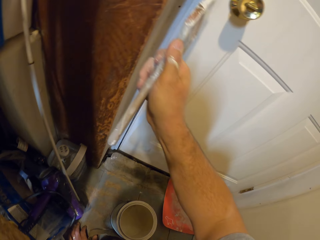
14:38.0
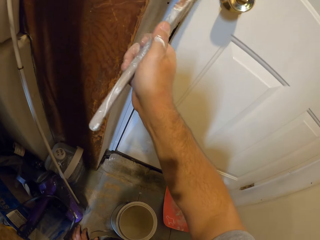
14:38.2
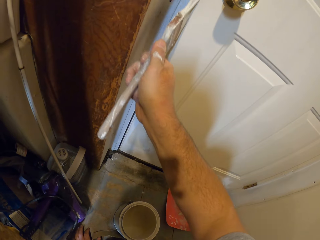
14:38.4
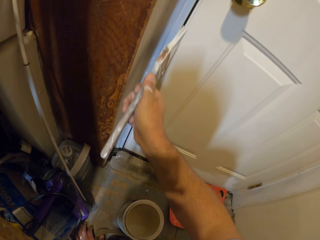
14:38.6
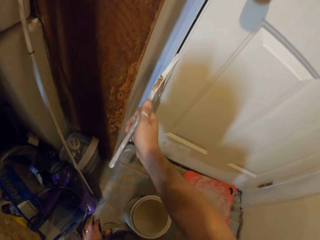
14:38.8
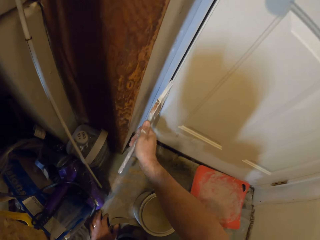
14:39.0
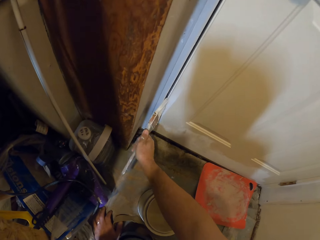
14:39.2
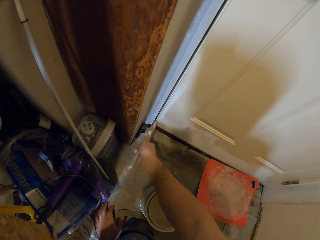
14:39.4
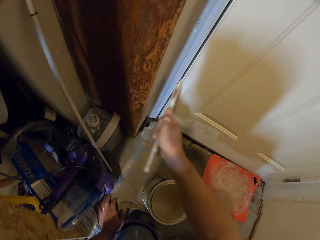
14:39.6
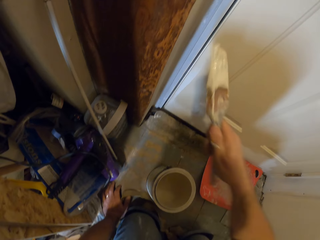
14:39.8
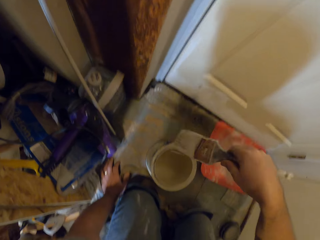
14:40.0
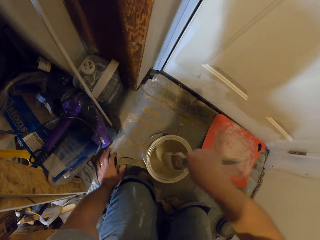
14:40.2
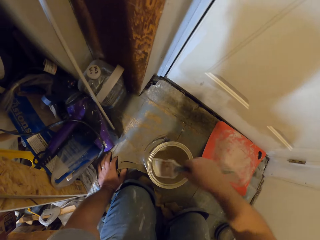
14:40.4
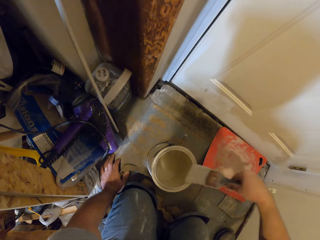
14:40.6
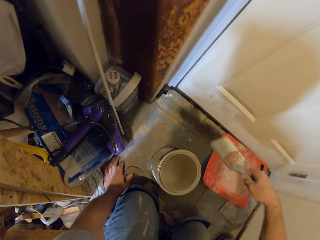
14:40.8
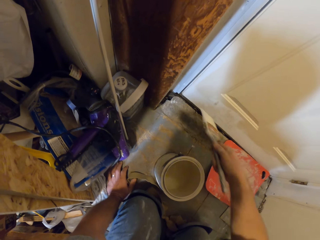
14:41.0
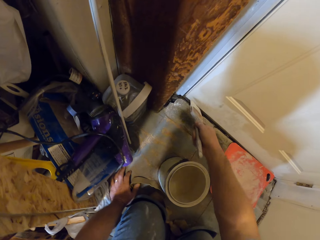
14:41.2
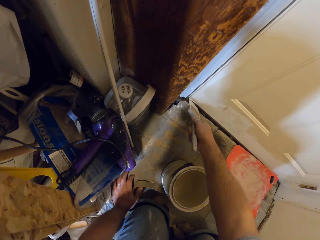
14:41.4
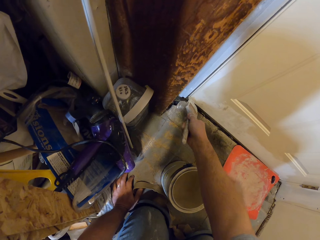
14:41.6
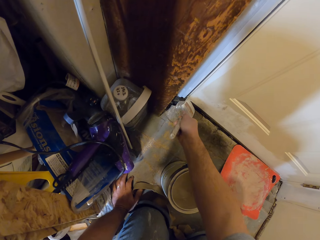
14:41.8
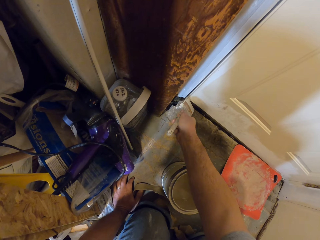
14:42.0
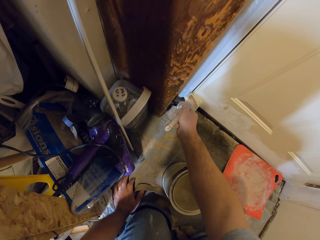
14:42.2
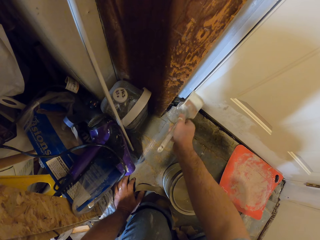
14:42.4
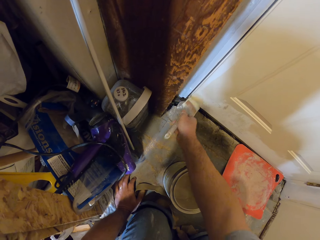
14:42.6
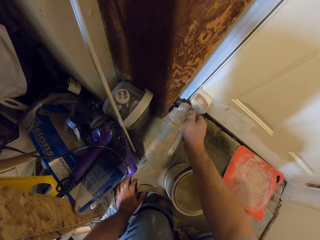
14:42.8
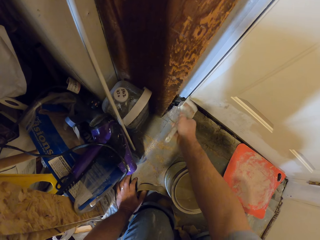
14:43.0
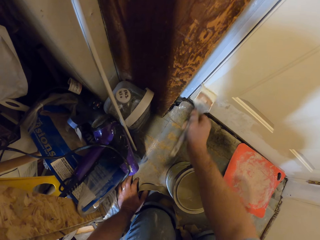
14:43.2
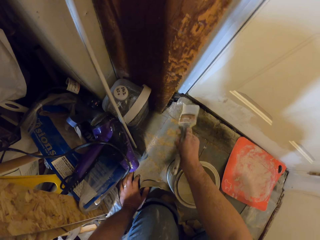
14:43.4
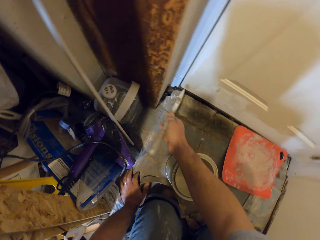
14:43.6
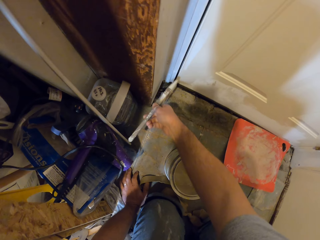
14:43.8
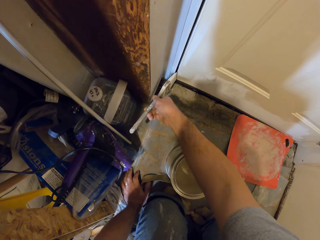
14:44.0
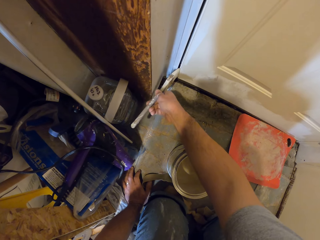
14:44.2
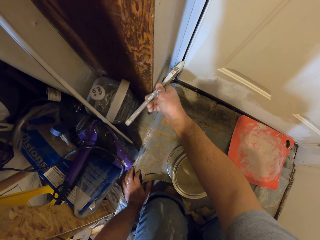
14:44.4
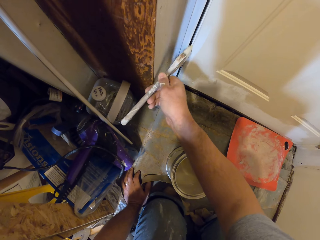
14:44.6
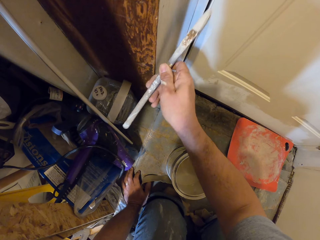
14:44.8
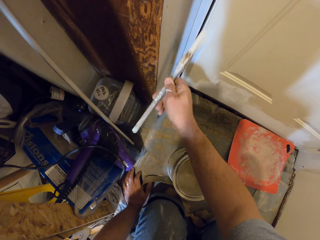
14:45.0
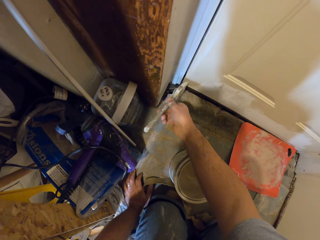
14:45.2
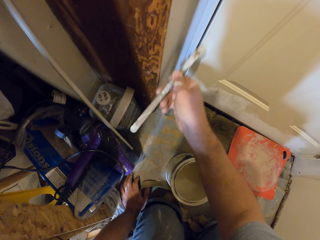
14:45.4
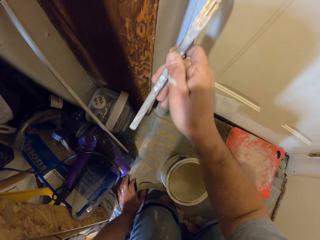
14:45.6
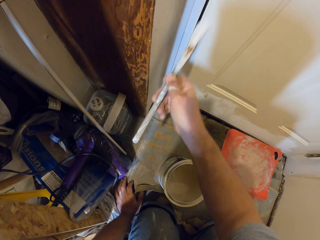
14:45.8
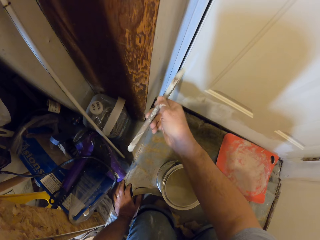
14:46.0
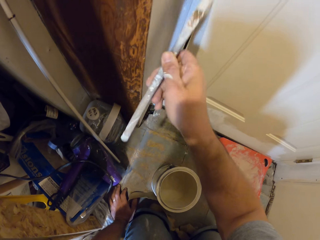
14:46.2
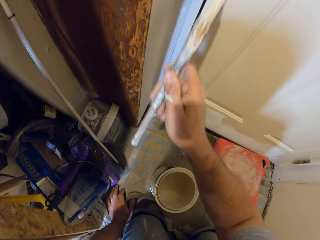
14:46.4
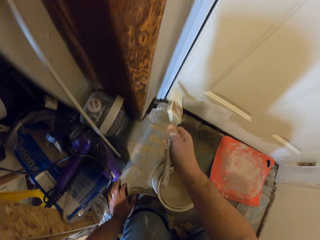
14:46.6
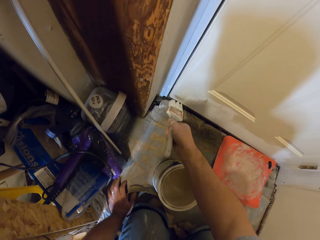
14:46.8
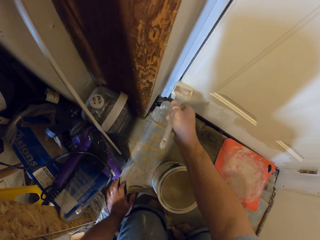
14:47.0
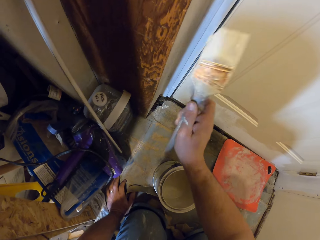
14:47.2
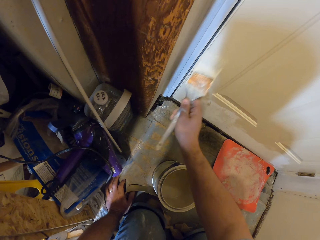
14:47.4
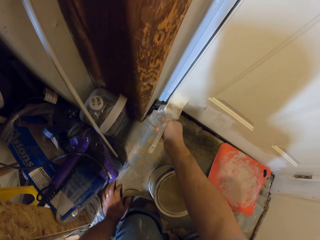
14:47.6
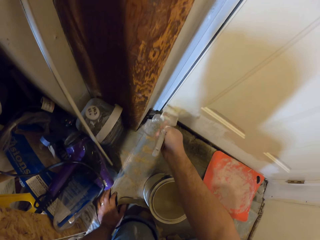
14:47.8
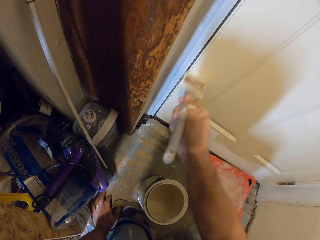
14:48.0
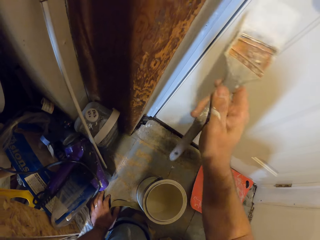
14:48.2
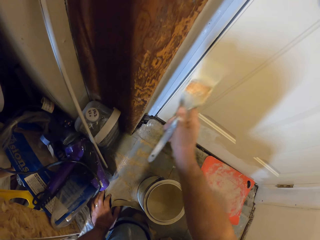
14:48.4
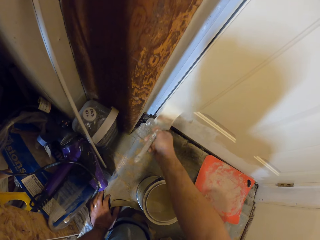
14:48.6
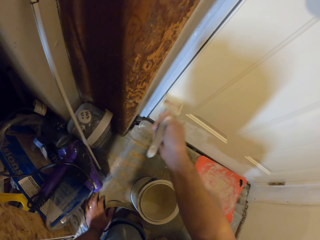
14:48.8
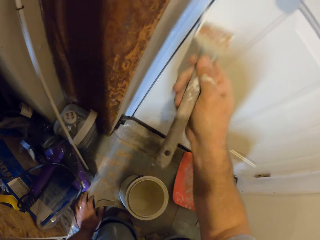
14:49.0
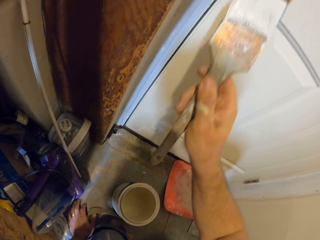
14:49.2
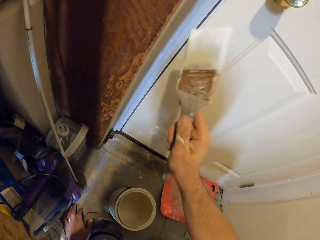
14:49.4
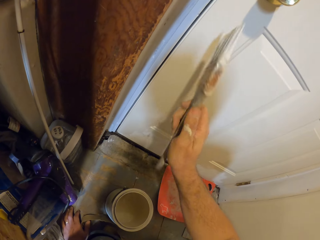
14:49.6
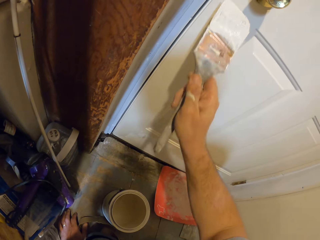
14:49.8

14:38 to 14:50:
The camera wearer dips the paint brush into the paint container. They remove the brush from the paint. They paint the door with the paint brush.

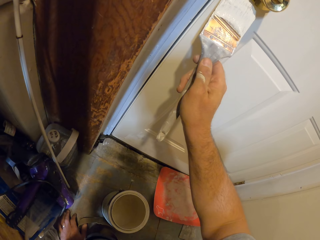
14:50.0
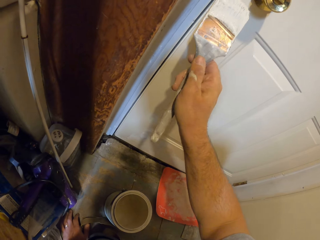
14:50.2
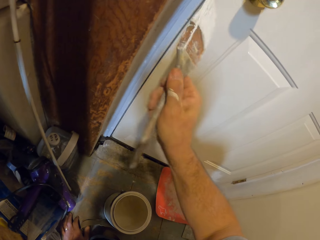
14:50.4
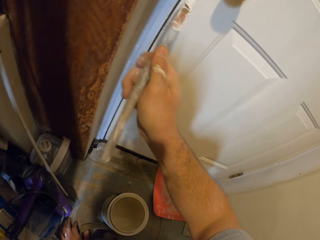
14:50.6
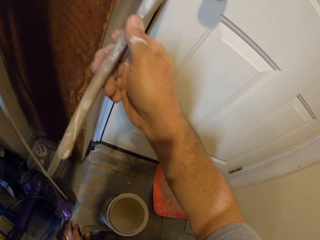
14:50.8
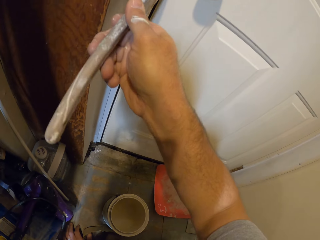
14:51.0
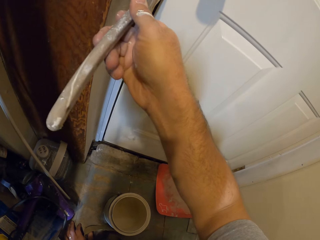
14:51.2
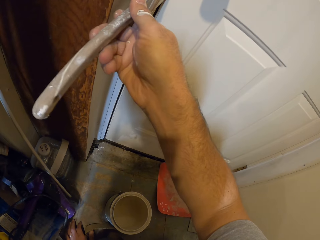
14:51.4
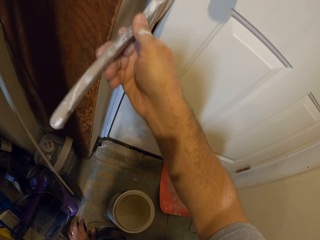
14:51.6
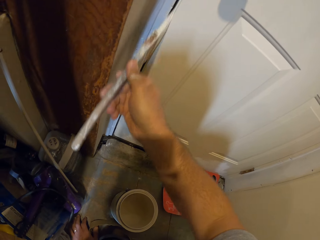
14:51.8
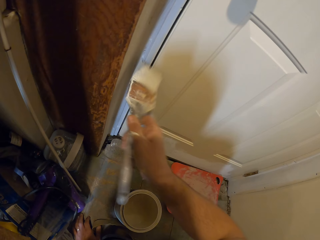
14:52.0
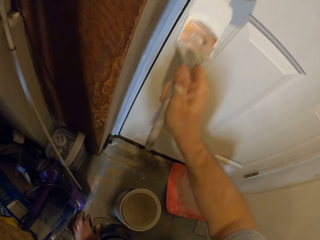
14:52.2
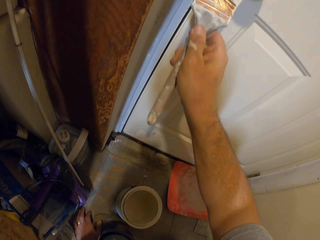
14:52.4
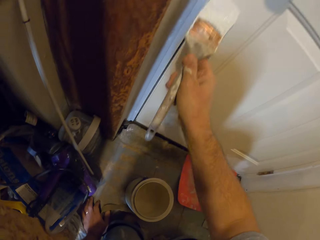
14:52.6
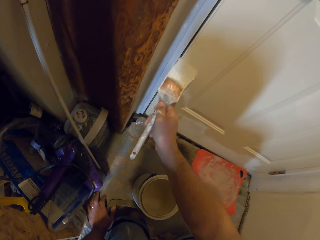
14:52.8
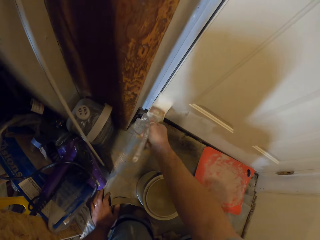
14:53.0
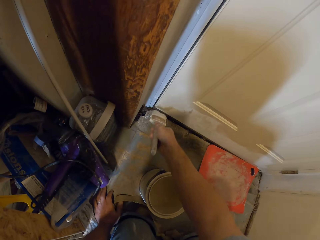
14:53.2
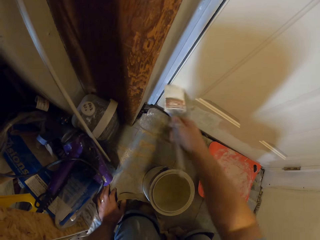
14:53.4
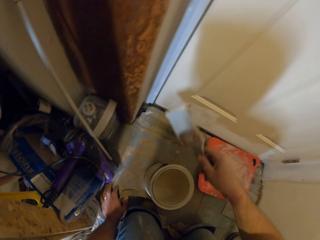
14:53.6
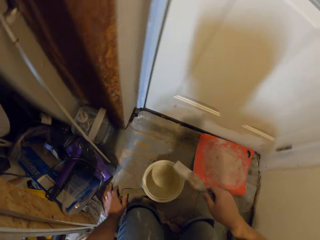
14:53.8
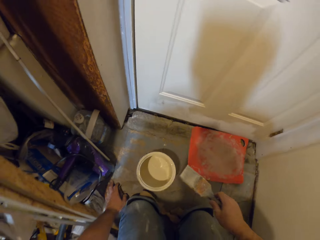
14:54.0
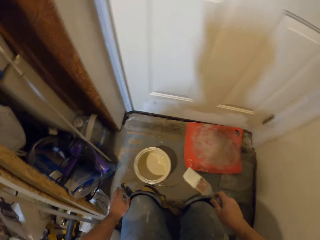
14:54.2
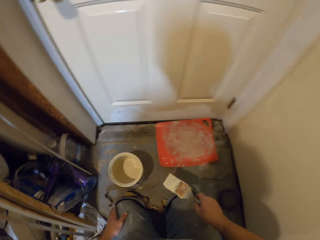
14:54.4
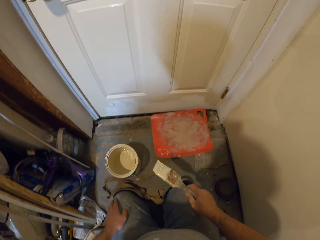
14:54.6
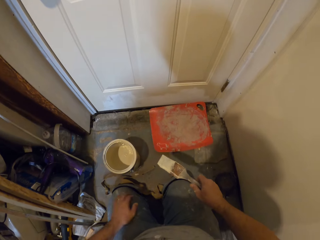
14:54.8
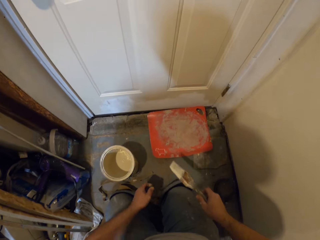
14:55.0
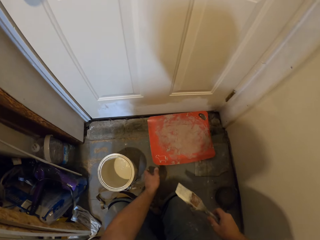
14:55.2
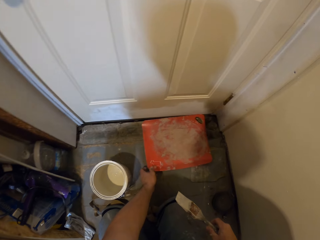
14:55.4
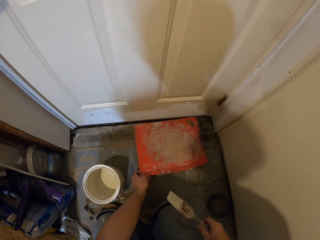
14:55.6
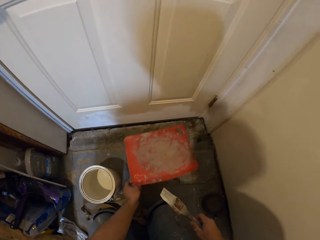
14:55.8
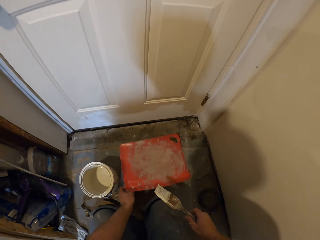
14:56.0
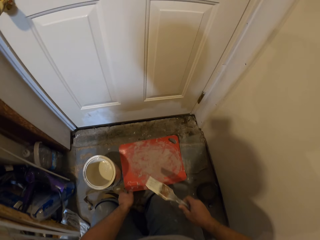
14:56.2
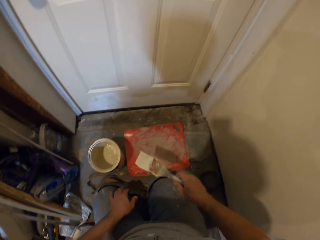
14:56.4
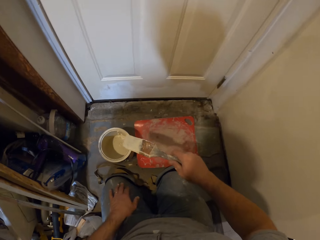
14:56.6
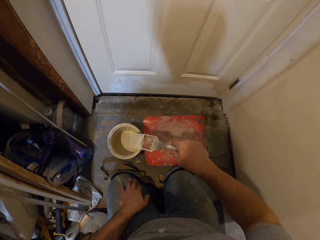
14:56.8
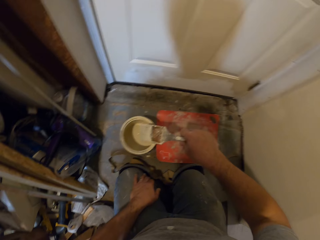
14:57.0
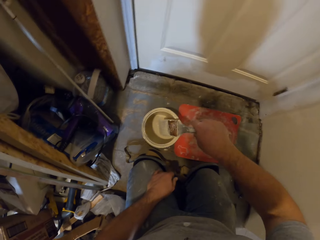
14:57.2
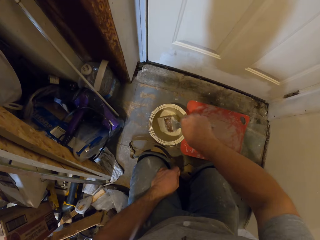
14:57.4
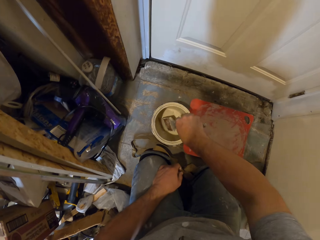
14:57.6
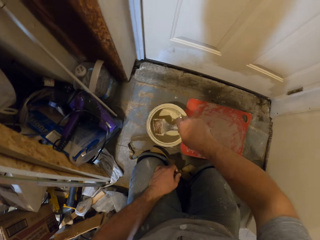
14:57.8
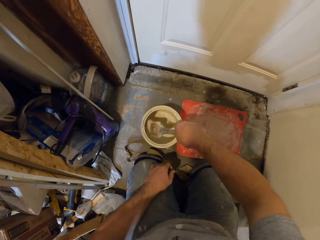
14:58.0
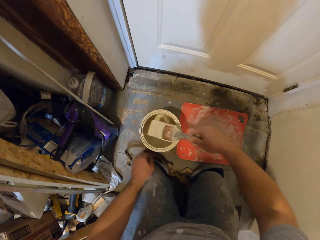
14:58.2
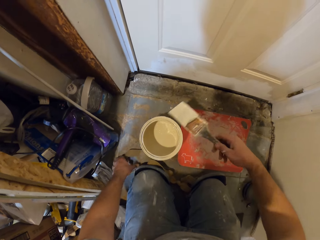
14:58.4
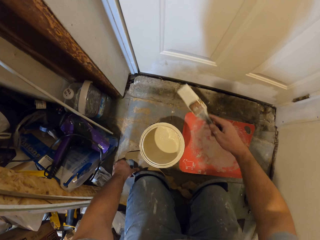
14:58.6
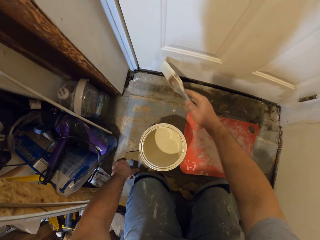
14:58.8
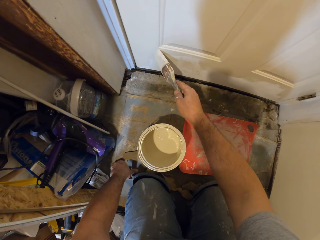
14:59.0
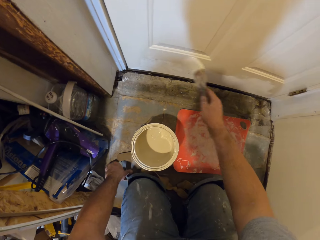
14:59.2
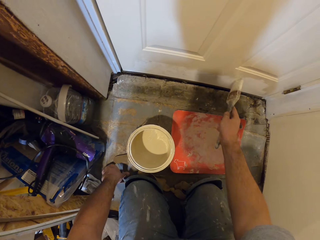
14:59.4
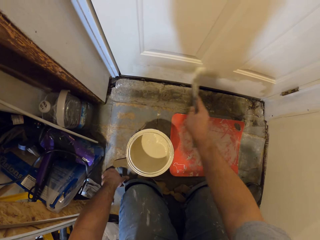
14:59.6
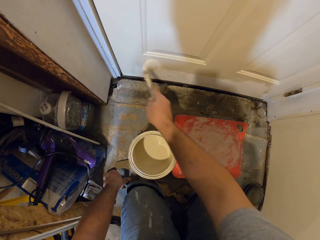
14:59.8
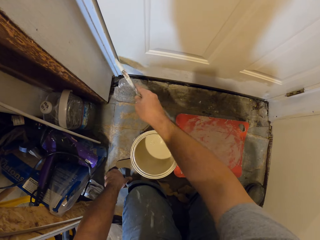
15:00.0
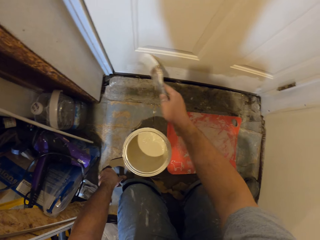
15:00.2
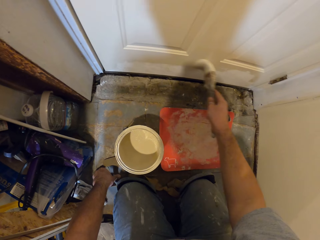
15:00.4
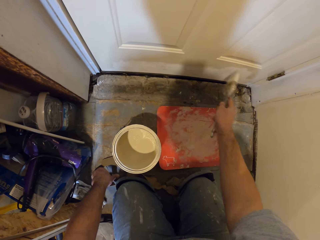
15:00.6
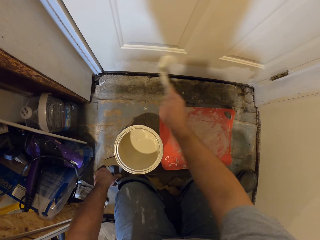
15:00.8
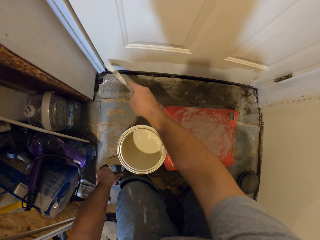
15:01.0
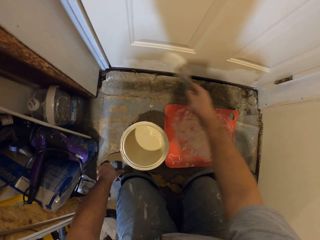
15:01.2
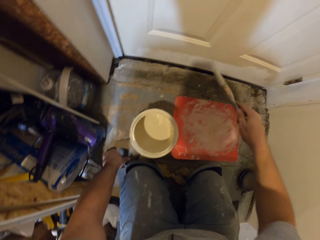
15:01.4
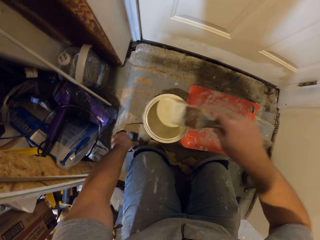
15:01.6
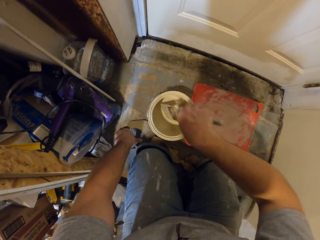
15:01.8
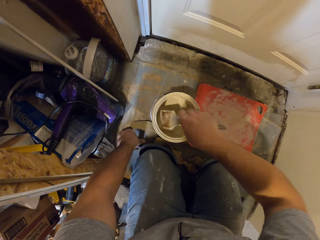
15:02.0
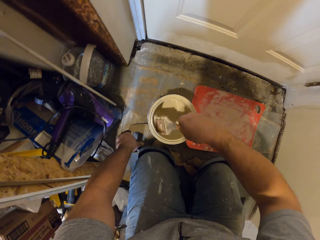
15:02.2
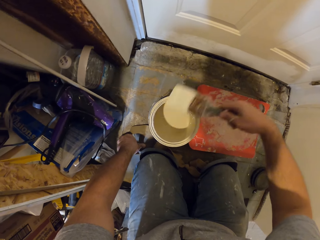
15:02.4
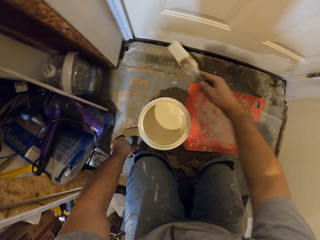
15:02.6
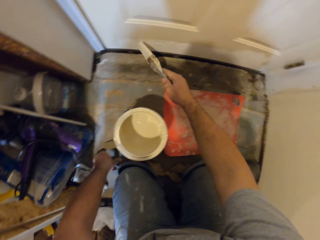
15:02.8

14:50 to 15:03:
The camera wearer stops applying paint. They shift the door mat on the floor. They dip the paint brush into the paint container. They remove the brush from the paint. They paint the door with the paint brush. They dip the paint brush into the paint container.
